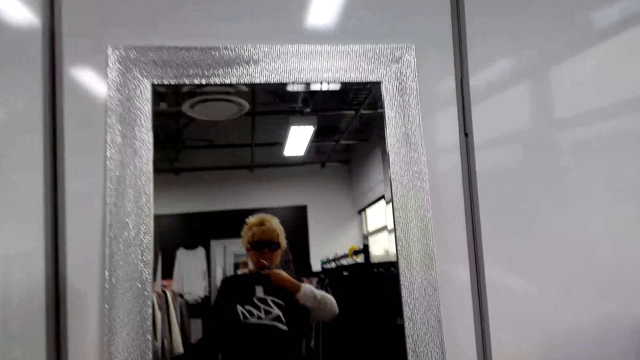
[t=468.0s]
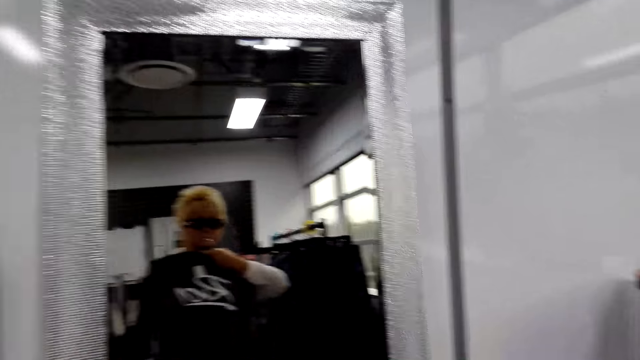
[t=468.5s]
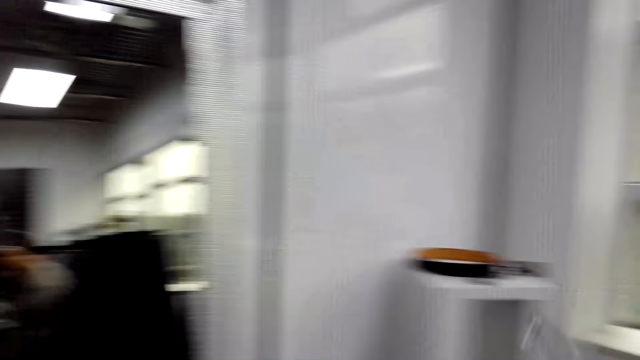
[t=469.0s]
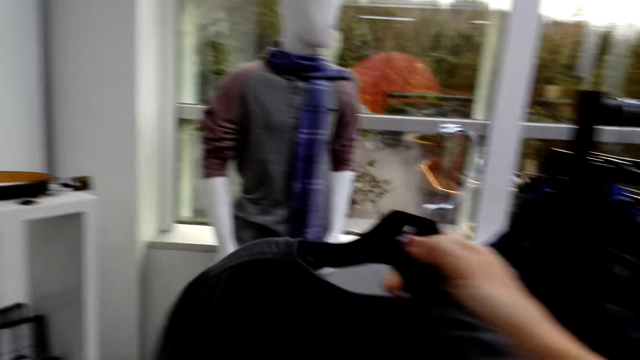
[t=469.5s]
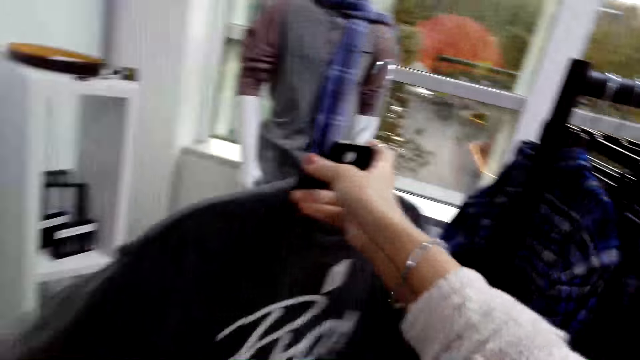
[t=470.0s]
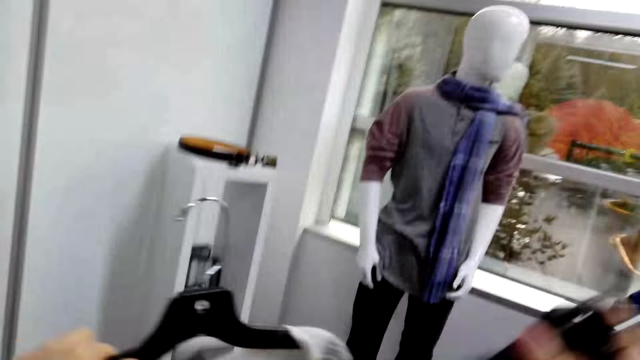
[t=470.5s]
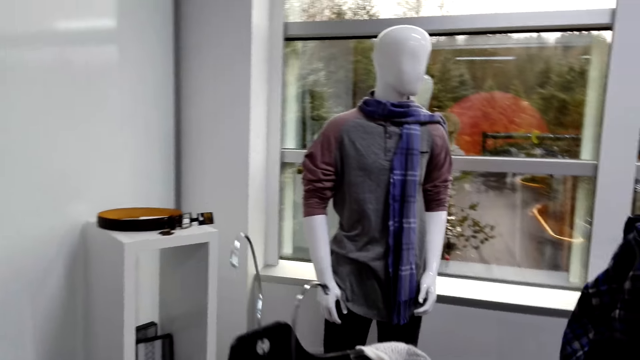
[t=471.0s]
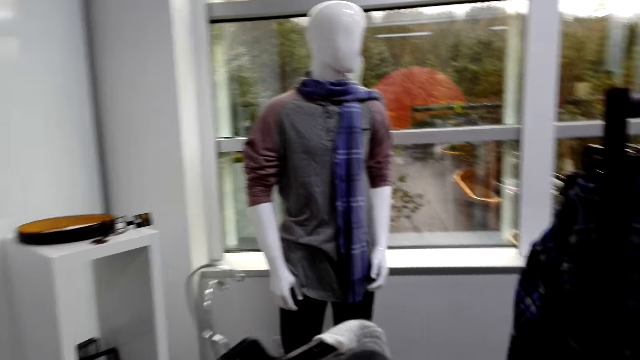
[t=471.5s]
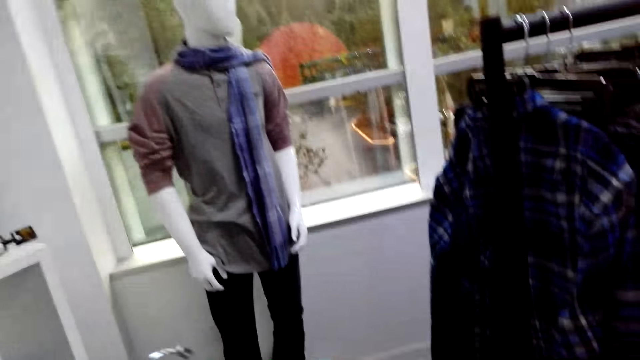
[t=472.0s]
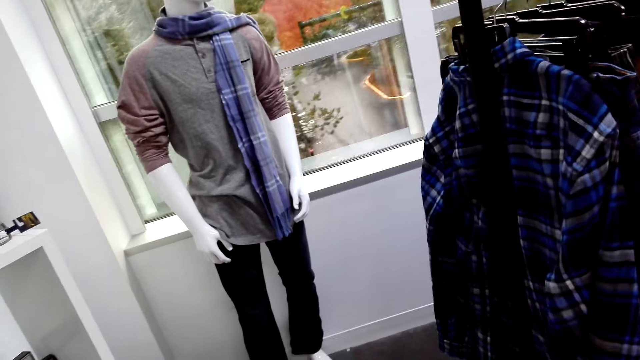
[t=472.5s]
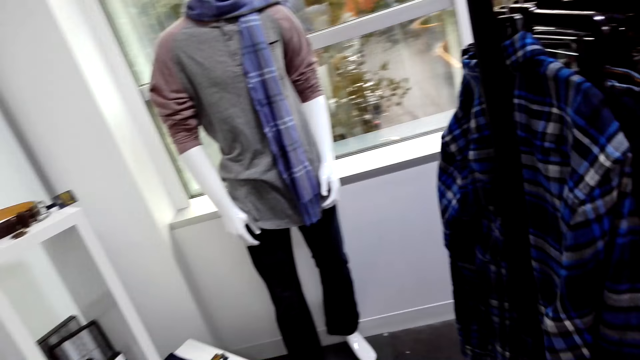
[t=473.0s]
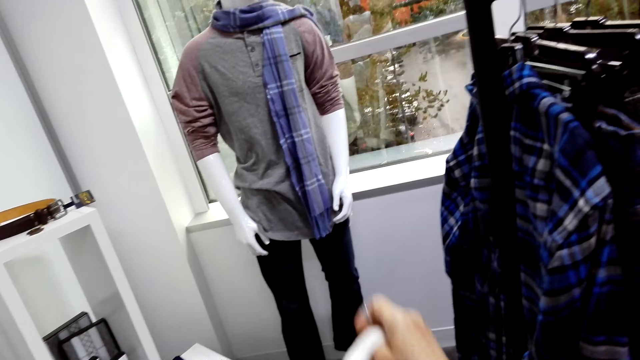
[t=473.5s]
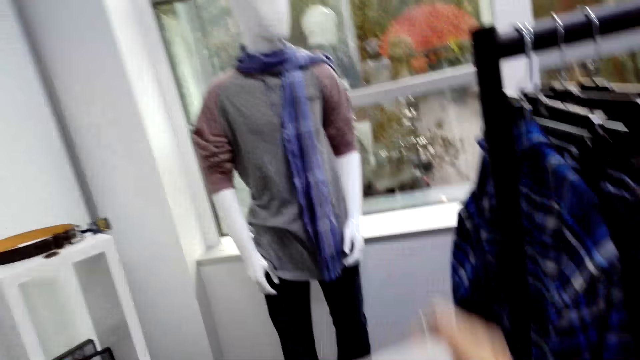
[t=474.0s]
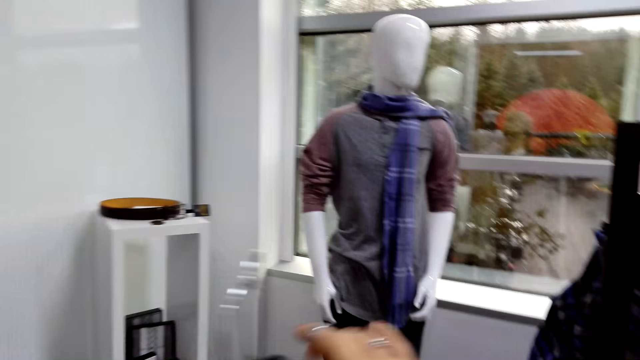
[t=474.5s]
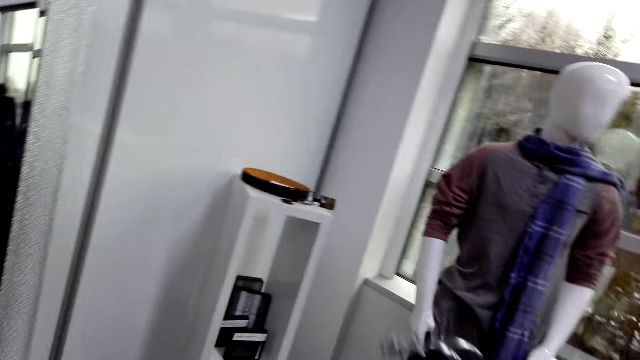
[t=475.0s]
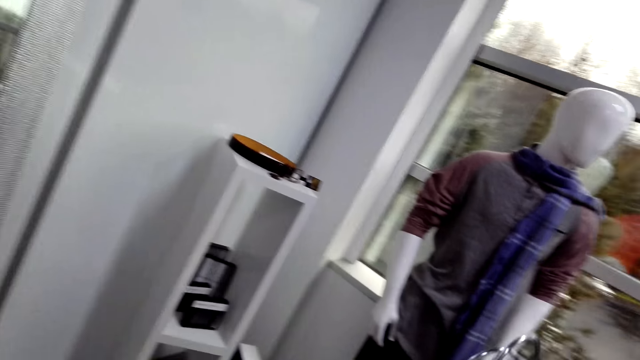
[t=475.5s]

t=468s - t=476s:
The camera wearer looks at the clothes.

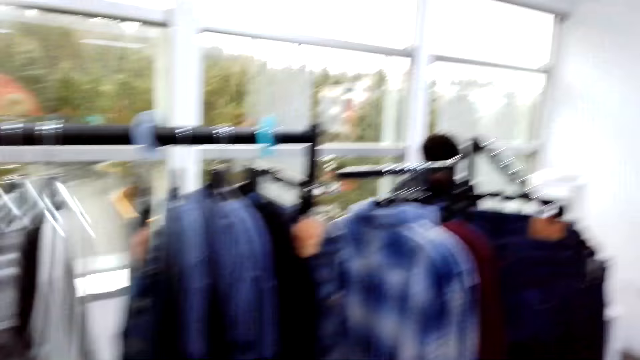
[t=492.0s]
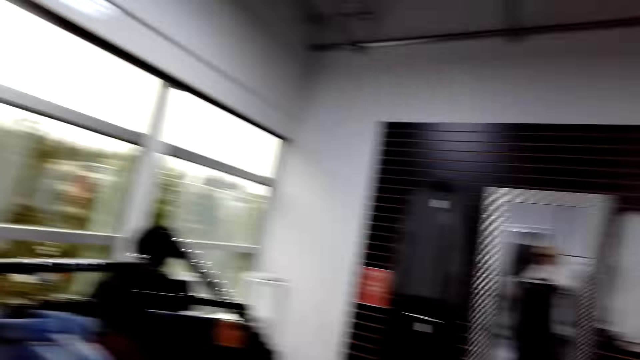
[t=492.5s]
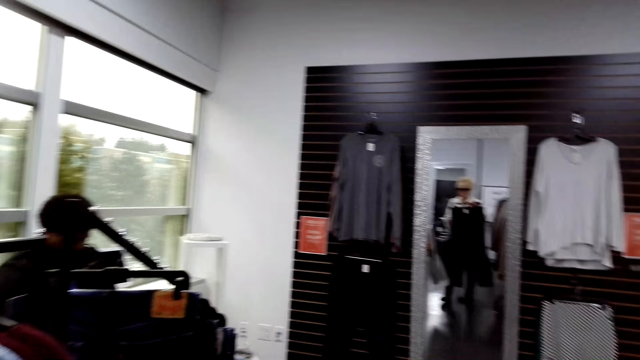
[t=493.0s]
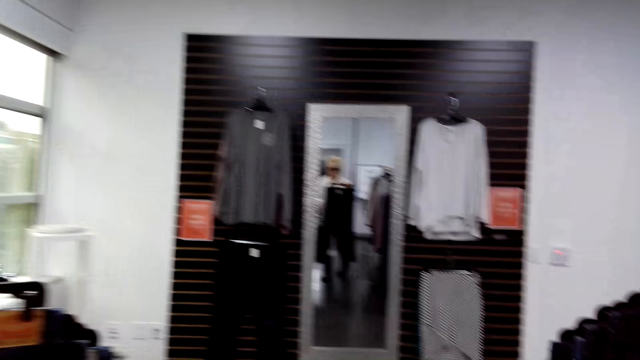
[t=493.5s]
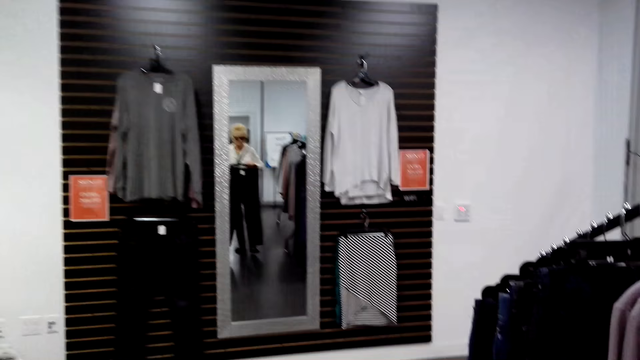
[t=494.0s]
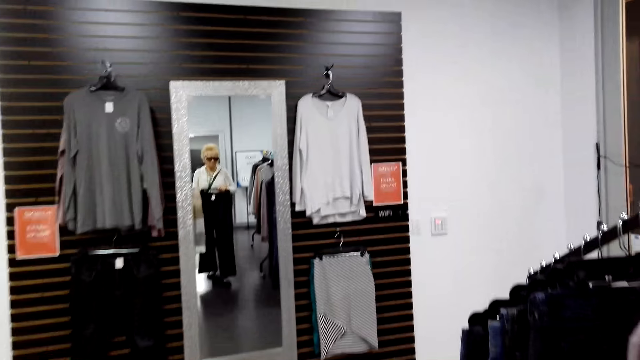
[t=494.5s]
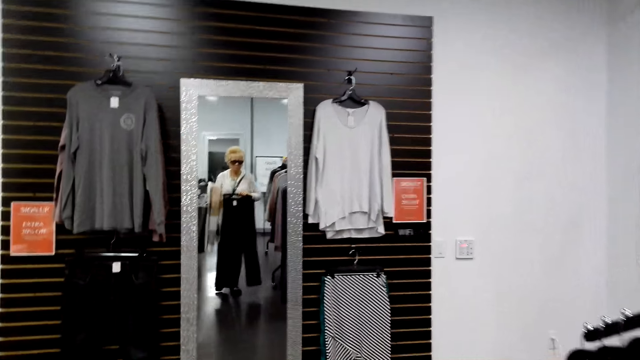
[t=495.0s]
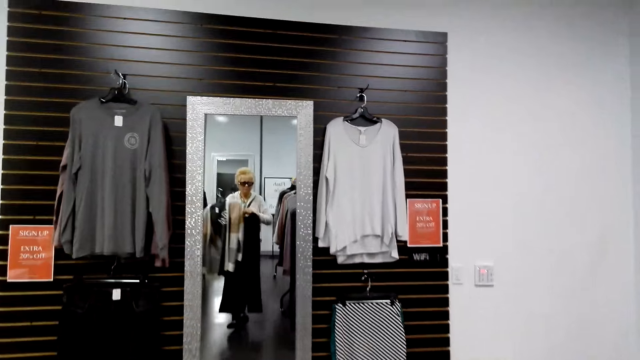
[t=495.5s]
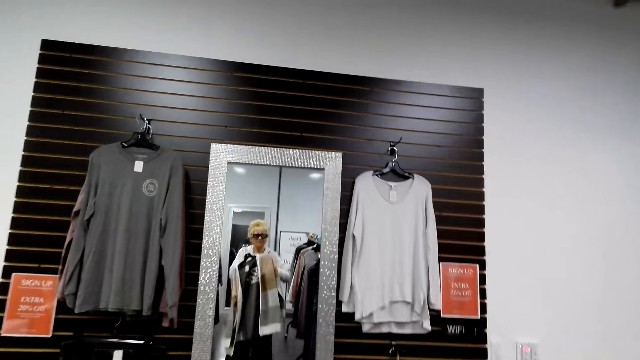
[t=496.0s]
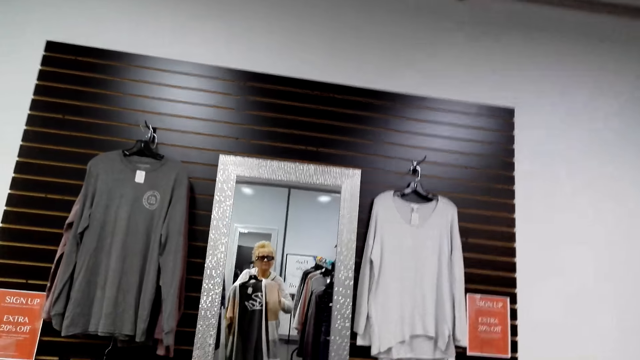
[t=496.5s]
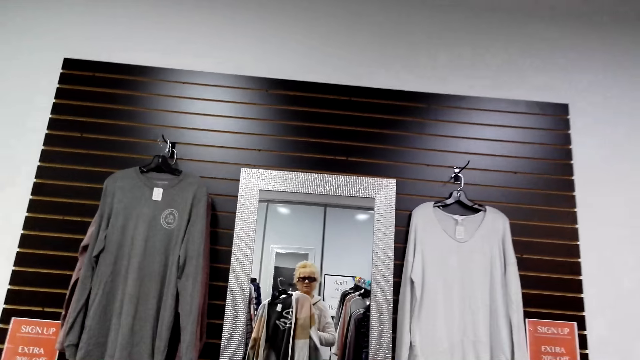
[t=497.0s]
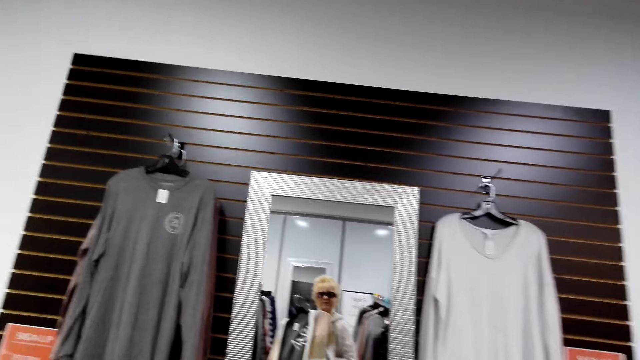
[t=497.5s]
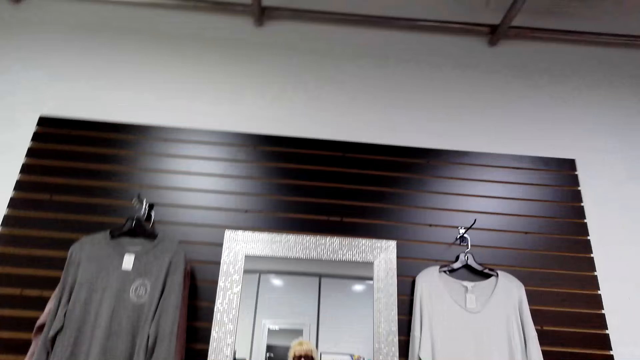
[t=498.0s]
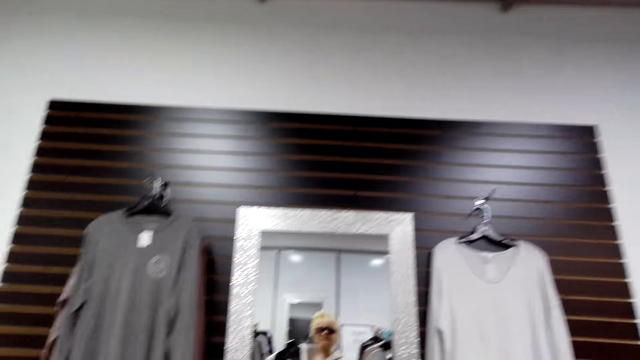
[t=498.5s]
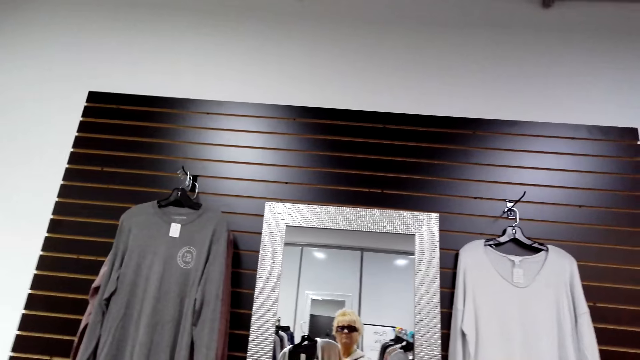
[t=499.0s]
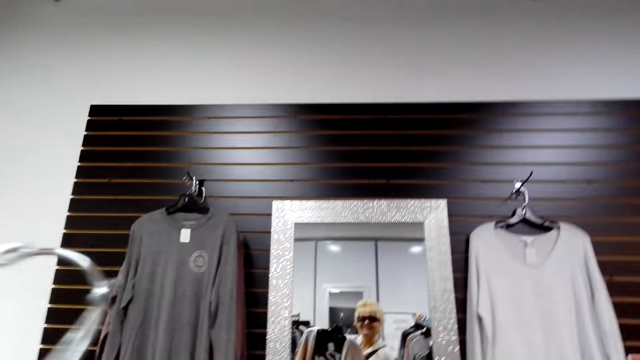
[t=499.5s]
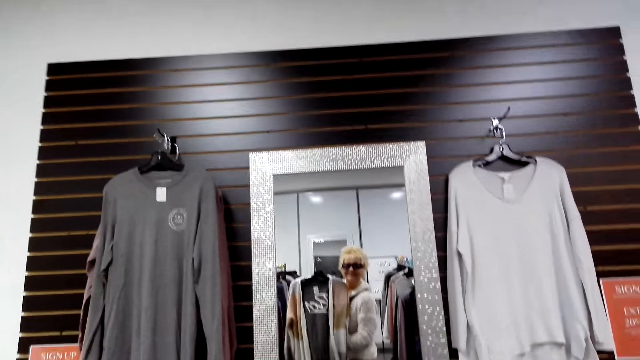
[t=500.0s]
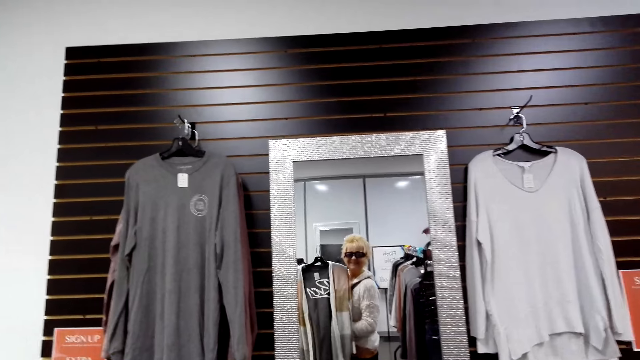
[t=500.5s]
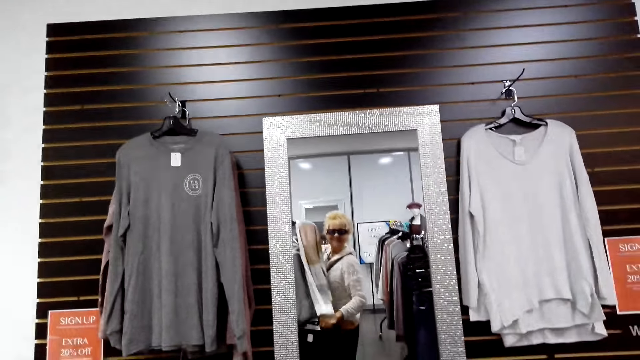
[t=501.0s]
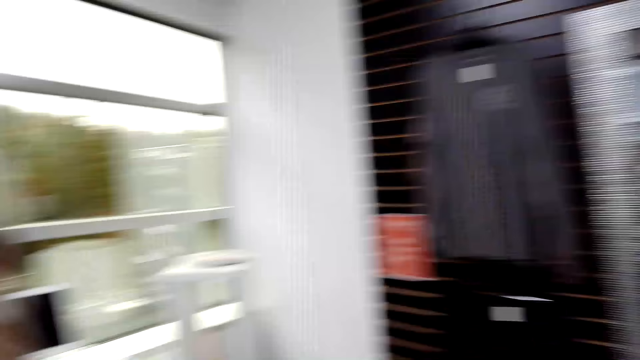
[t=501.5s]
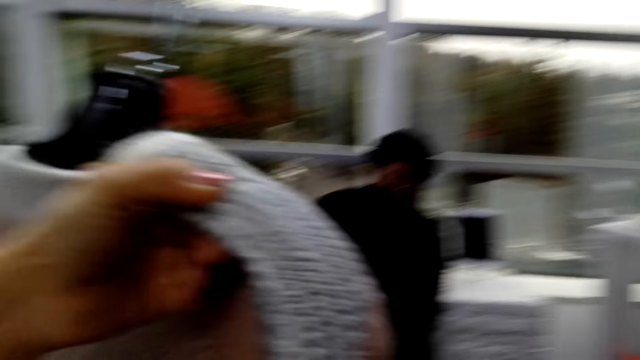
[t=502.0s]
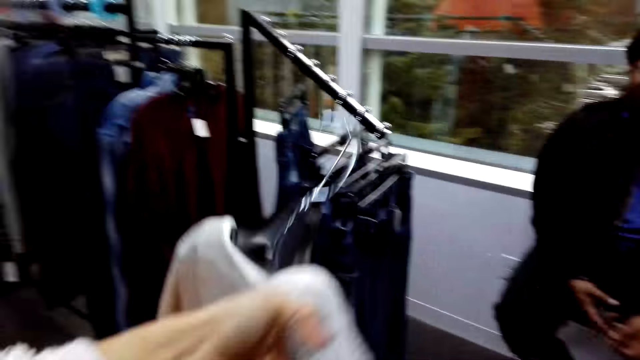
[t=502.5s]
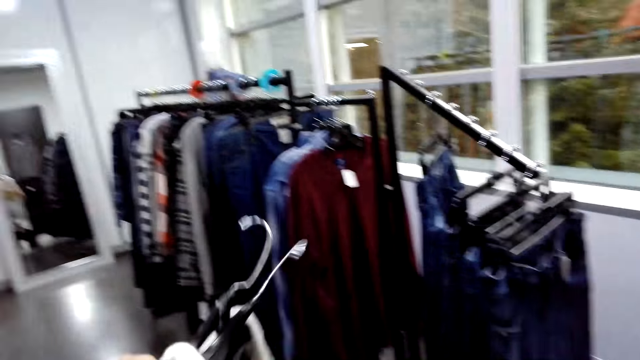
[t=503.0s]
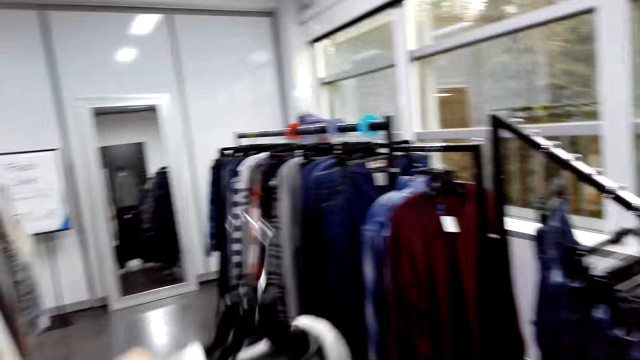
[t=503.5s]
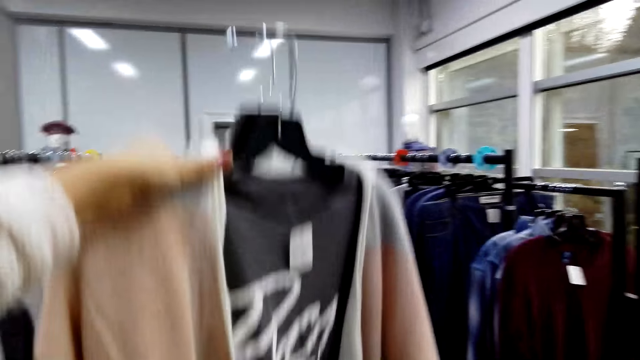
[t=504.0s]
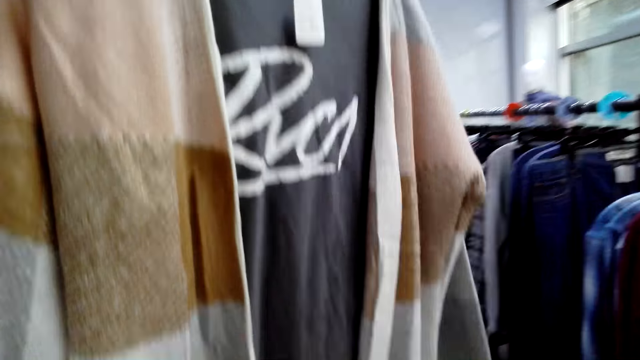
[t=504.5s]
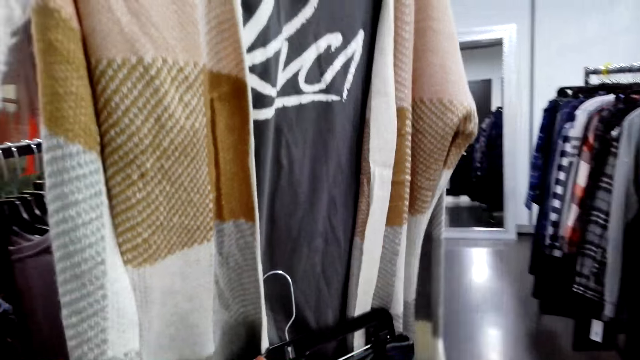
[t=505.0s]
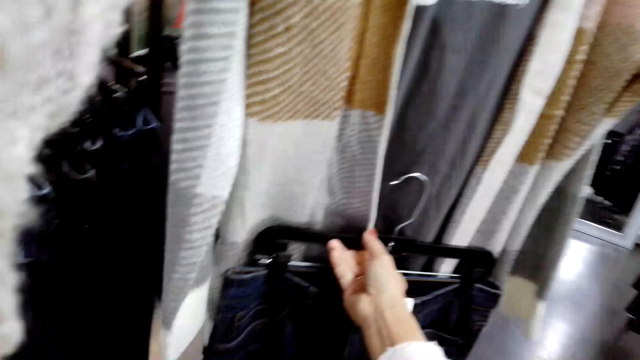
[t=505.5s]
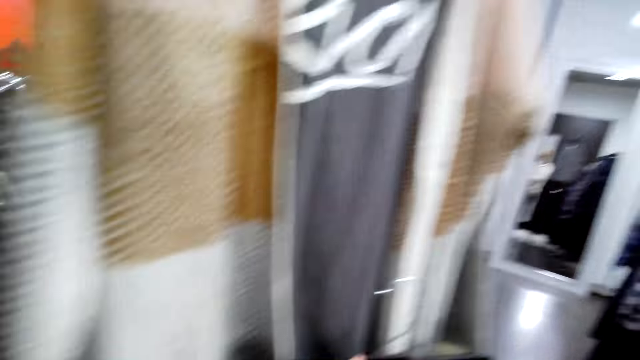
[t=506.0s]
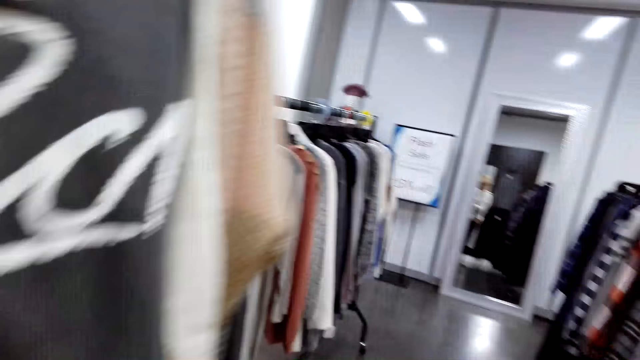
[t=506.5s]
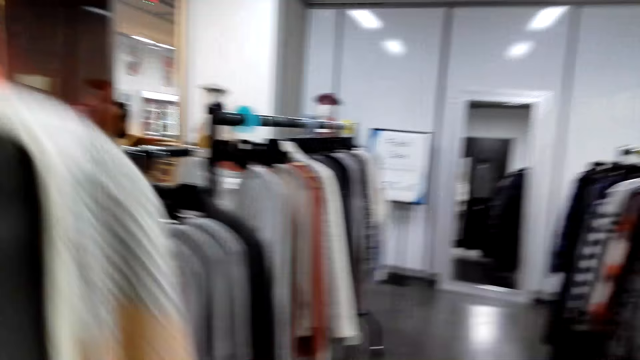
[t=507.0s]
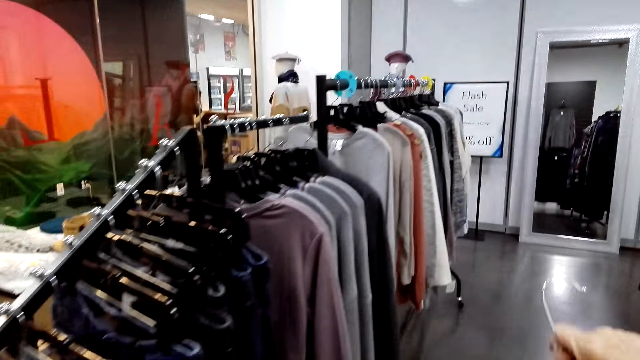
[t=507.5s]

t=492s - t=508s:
The camera wearer looks at the mirror. They look at the clothes.
